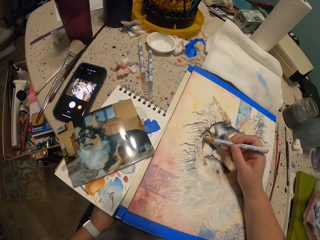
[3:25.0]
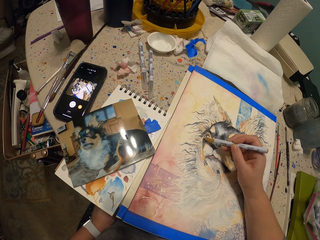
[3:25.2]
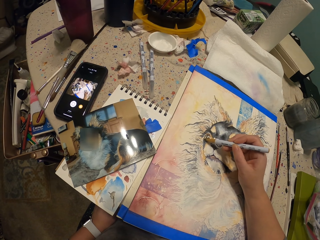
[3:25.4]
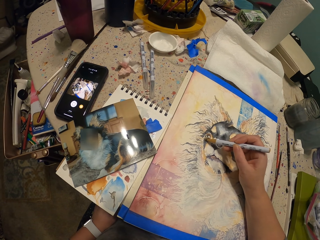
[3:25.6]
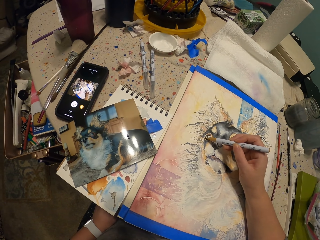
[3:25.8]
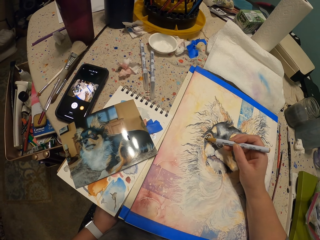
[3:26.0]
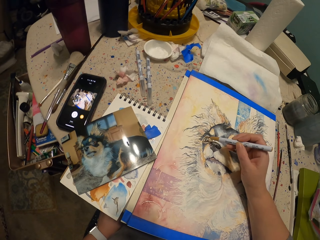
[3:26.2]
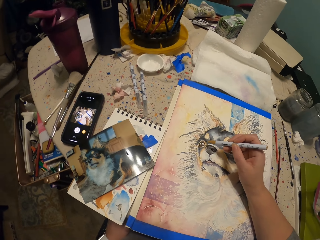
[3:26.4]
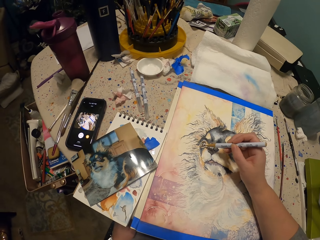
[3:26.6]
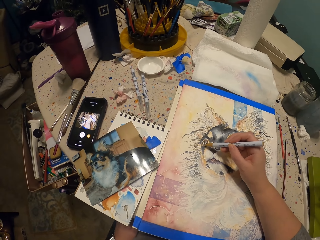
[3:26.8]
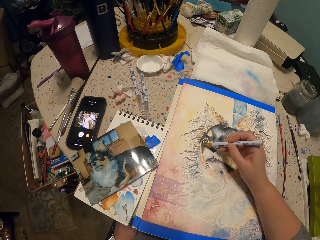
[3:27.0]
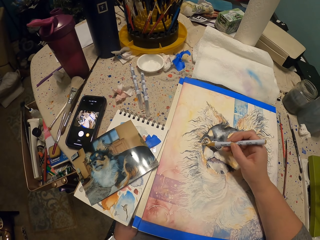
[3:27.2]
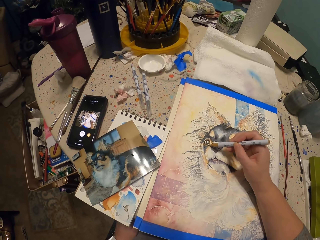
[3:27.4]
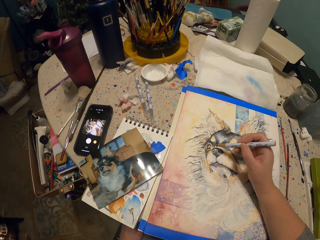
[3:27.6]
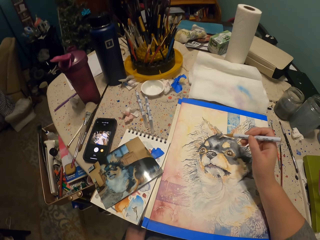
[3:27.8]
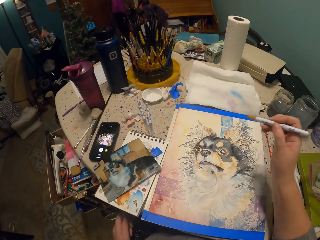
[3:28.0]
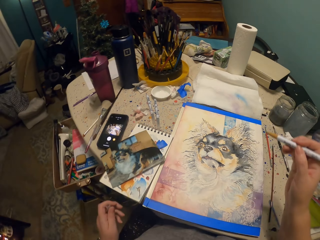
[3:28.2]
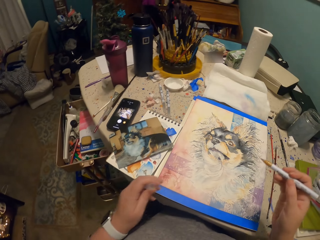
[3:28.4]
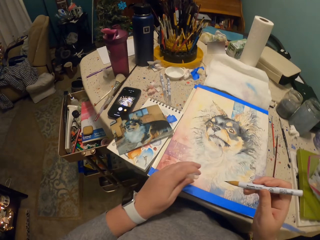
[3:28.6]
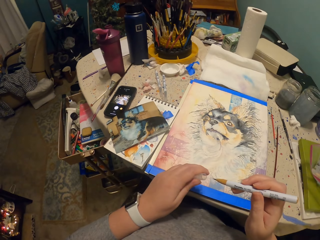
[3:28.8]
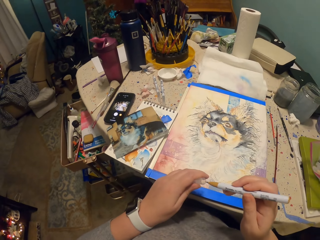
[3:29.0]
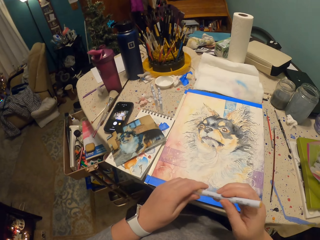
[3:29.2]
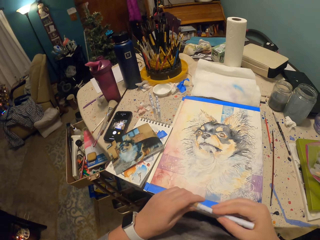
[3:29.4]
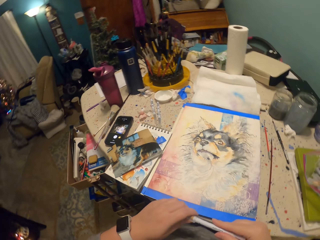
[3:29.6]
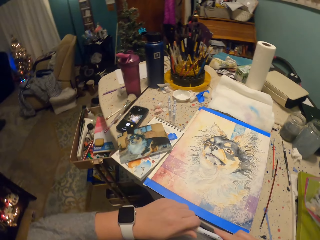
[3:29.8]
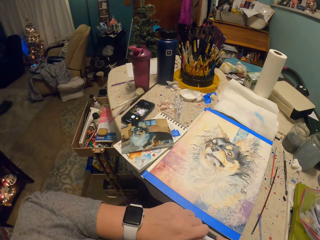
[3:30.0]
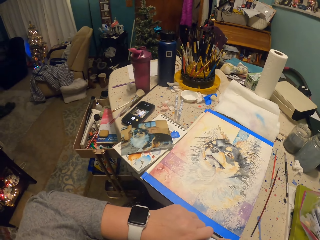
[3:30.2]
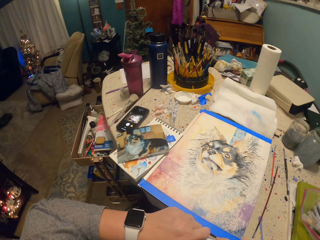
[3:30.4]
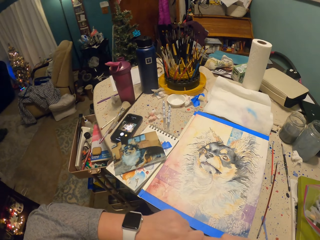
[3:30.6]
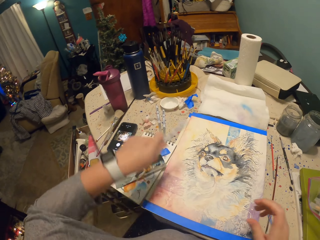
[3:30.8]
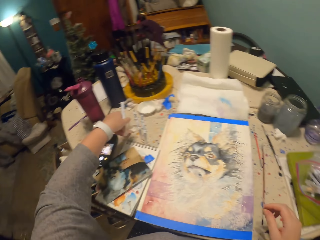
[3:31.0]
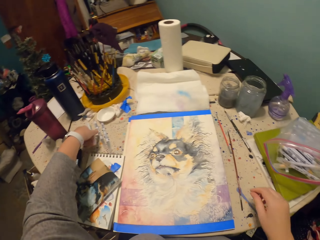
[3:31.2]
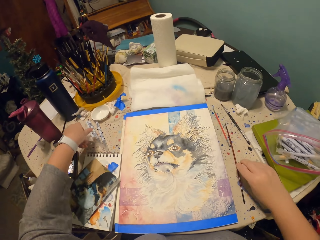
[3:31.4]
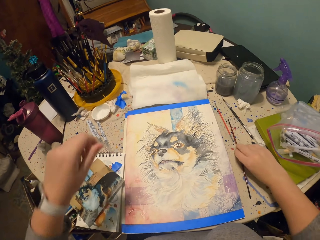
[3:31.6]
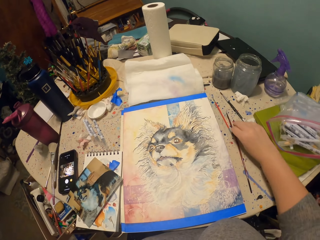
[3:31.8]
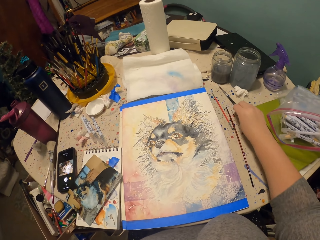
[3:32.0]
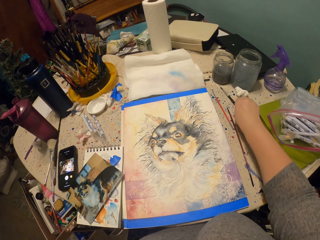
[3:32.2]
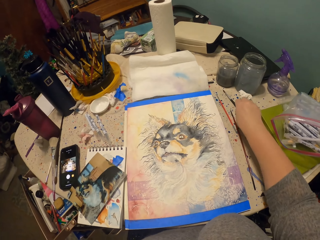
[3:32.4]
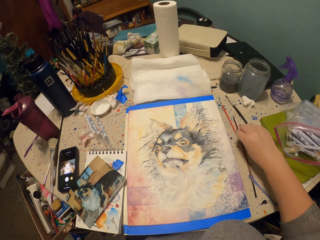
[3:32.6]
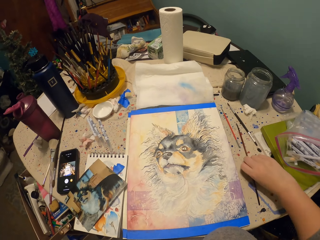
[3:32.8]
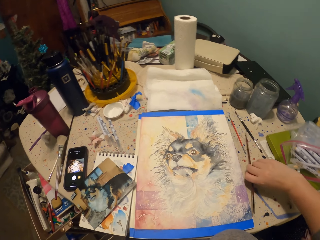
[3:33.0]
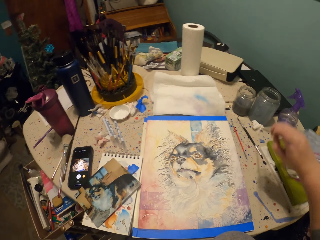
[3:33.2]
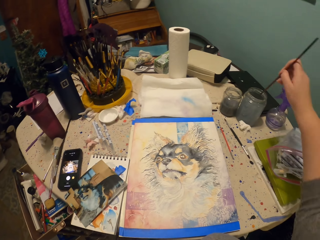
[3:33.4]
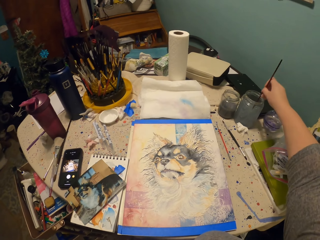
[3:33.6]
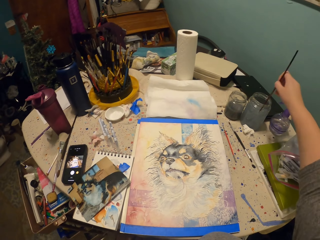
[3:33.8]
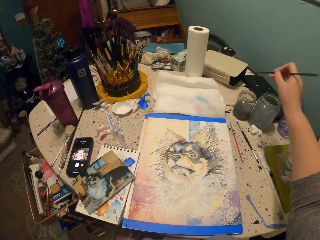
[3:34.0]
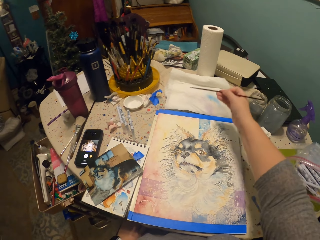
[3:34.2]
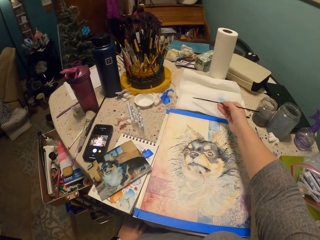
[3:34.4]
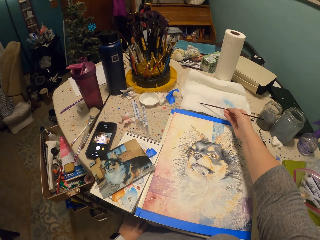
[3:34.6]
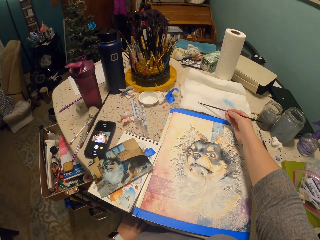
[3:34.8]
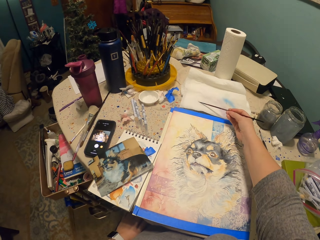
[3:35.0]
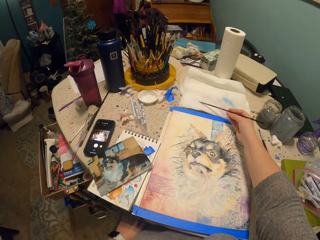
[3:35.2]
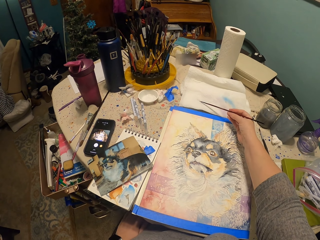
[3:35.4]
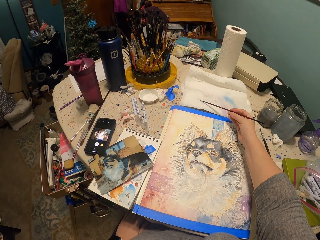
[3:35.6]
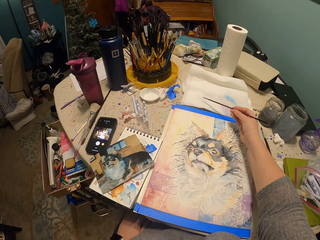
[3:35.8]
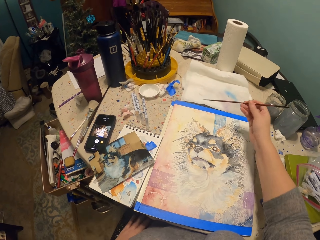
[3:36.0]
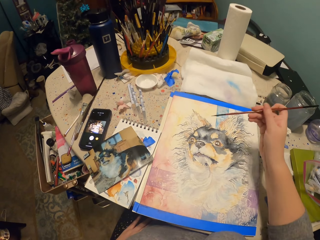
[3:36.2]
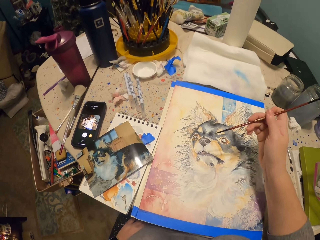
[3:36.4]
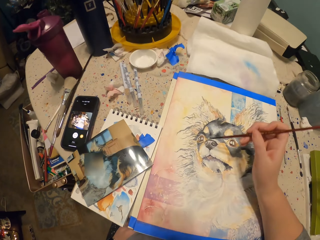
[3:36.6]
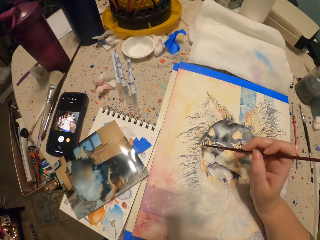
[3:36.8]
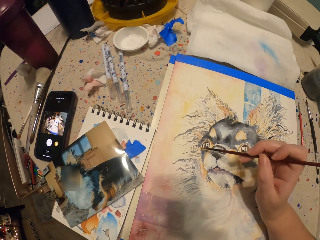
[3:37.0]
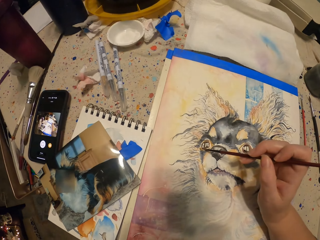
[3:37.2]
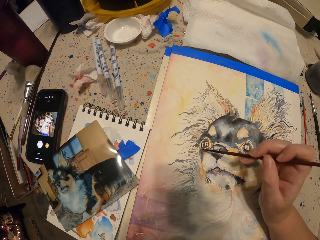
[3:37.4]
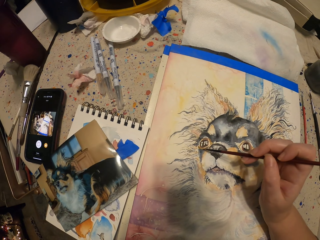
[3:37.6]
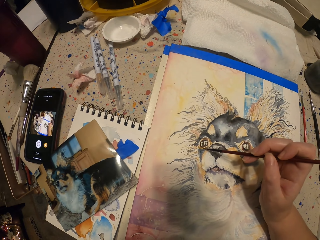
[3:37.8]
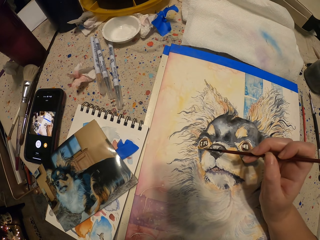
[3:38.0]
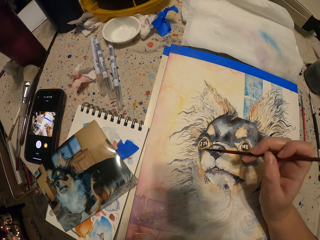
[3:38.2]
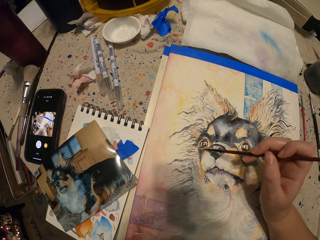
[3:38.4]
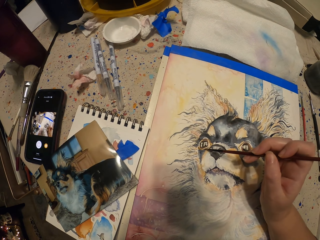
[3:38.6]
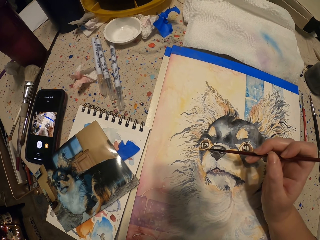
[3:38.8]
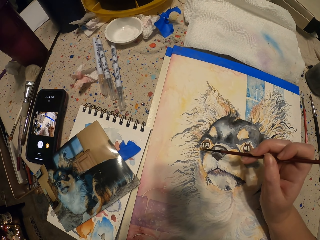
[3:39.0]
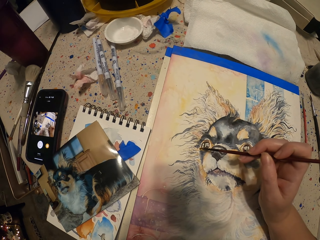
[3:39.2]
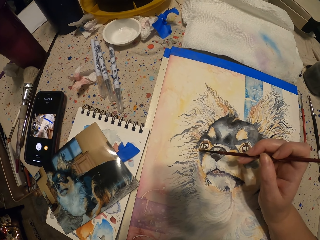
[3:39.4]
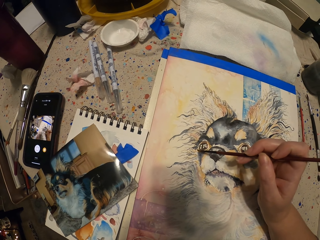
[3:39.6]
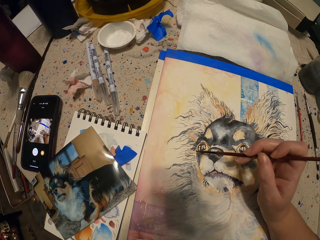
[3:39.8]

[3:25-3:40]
The camera wearer covers the painting pen with its lid. They drop the pen on the table. They move their hand over the paintbrushes on the table. They pick up a paintbrush. They dip the paintbrush in the water container on the table. They tap on the blotting paper. They wipe the paintbrush on paper on the table. They paint the painting on paper with the paintbrush.

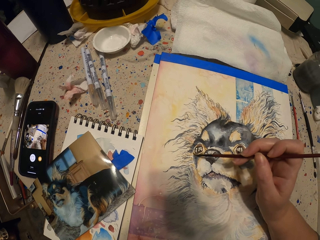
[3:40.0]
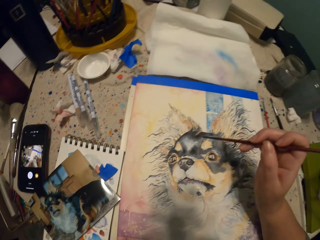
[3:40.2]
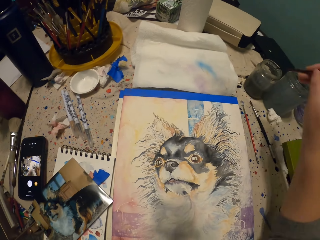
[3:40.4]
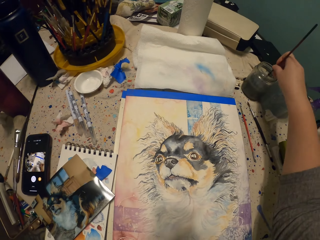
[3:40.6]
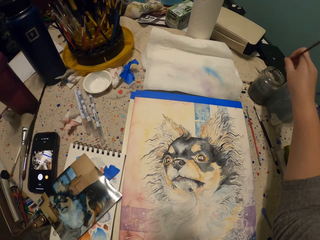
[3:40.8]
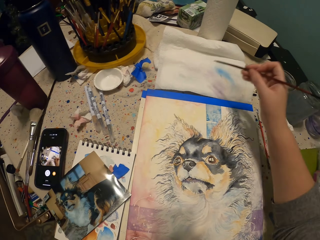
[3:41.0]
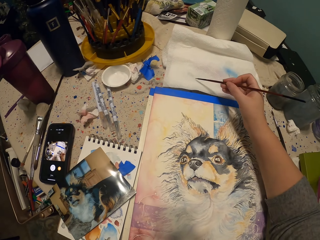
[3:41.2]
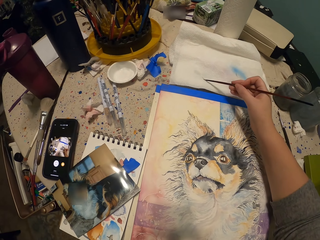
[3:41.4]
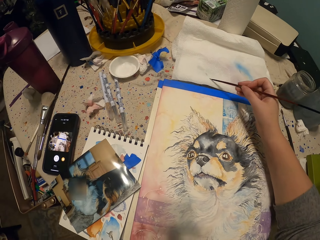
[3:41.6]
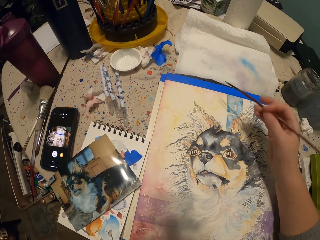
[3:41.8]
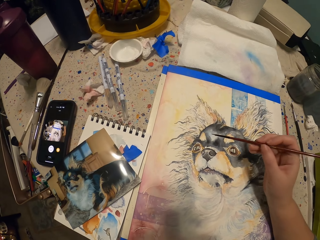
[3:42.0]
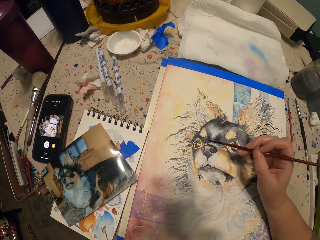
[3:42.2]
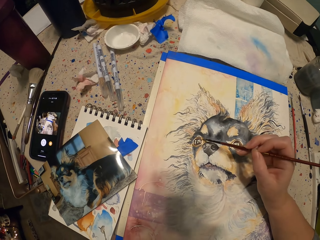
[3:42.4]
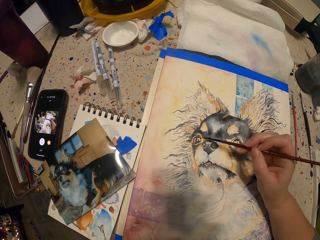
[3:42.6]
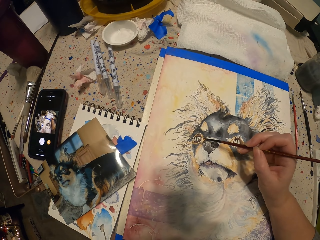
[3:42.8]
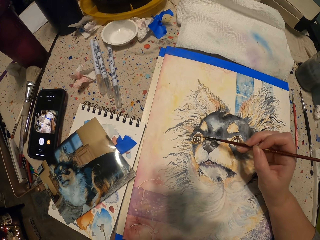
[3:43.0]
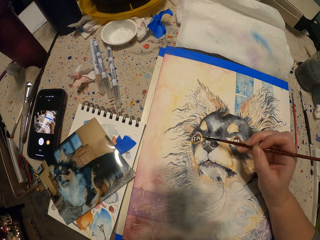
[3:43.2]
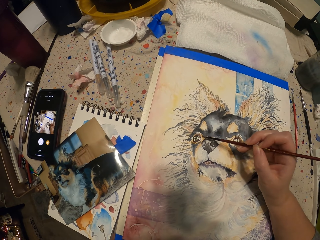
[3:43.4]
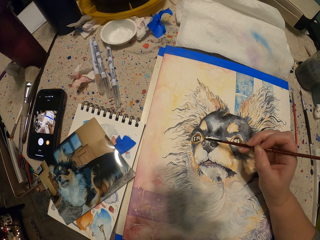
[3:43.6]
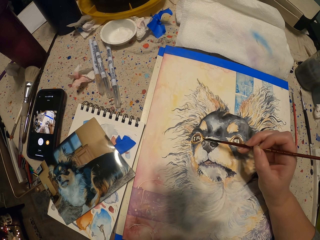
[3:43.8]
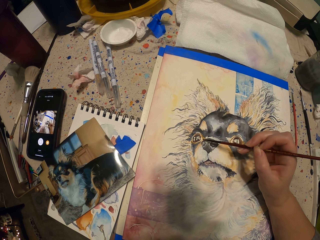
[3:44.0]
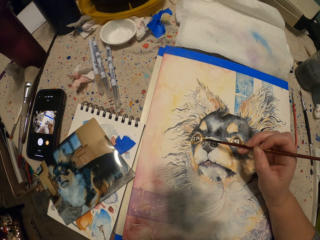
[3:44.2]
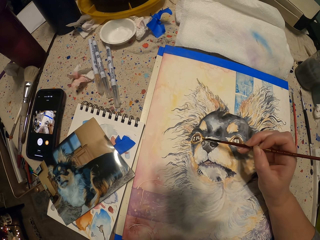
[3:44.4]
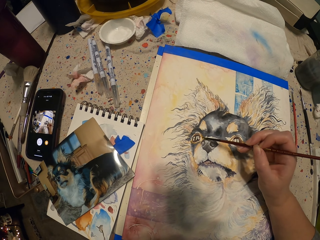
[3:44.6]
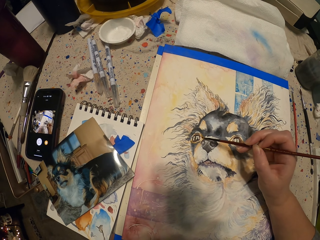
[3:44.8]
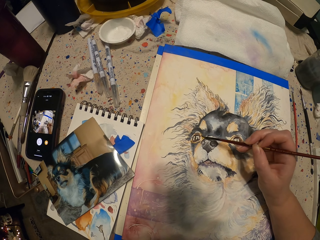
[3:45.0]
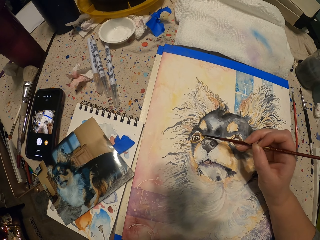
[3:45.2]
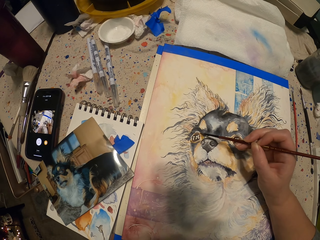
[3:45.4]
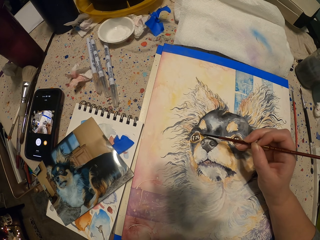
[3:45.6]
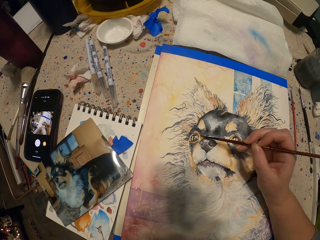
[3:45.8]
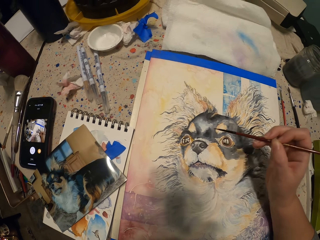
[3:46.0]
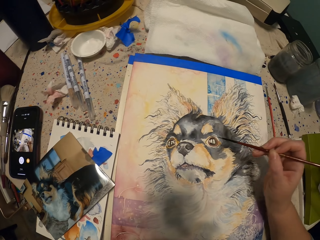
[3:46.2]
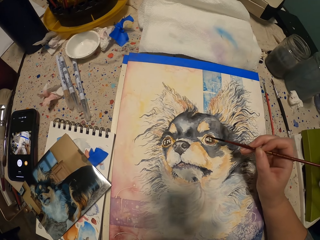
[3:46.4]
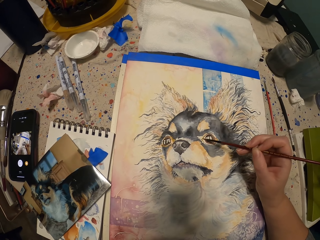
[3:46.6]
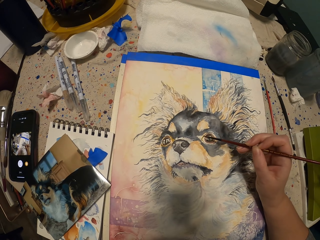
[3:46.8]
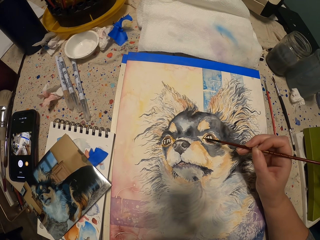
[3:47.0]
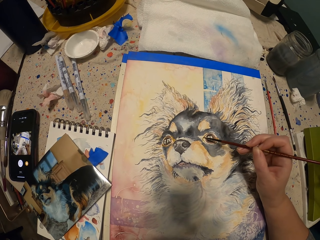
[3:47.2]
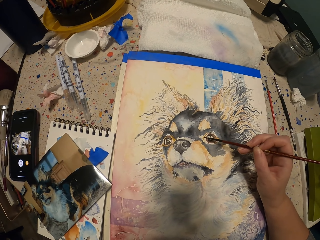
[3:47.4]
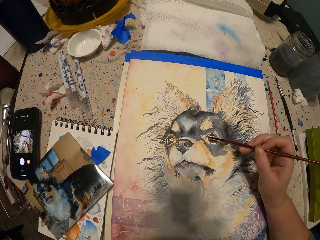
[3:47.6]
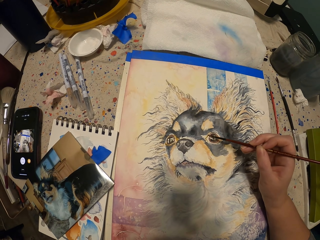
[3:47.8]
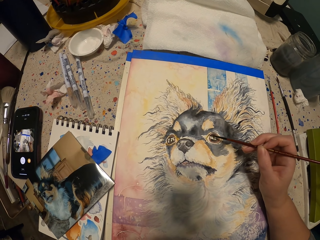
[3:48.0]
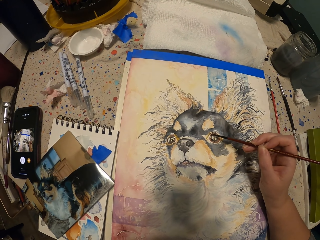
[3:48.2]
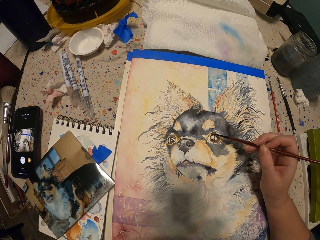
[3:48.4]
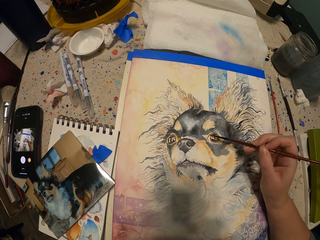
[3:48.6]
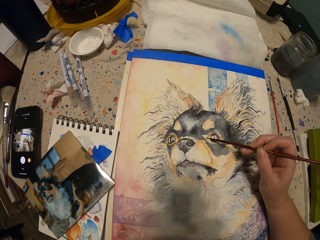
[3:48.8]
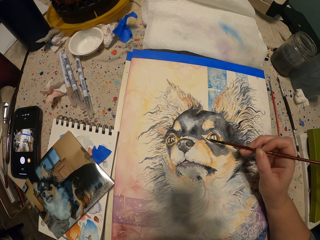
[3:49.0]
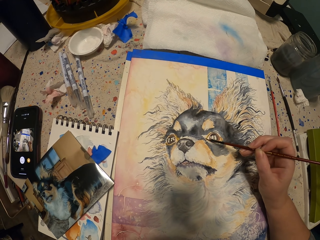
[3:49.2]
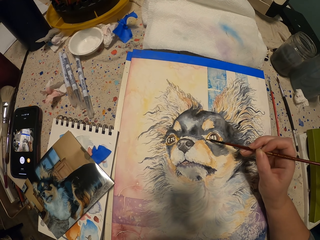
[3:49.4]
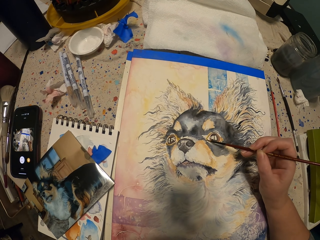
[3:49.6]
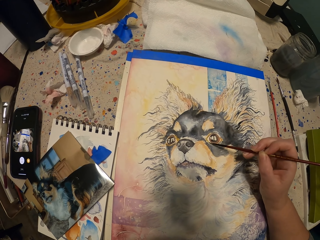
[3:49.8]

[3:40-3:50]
The camera wearer dips the paintbrush in the water container. They wipe the paintbrush on paper on the table. They tap on the blotting paper. They paint the painting on paper with the paintbrush. They lift their hand. They brush on the painting.
